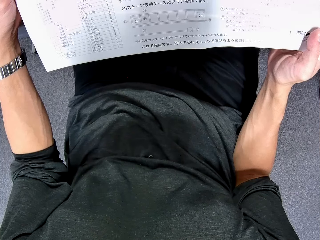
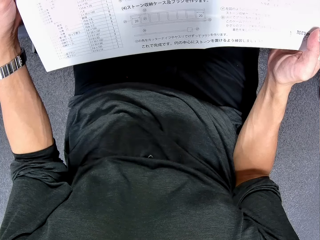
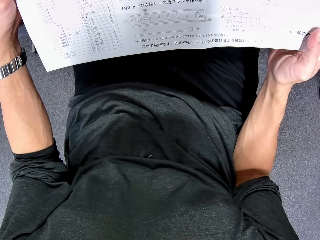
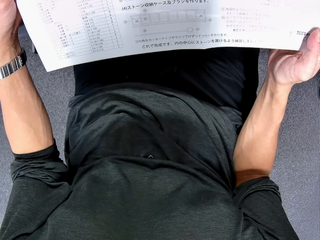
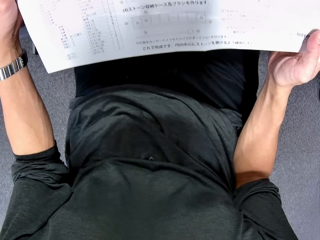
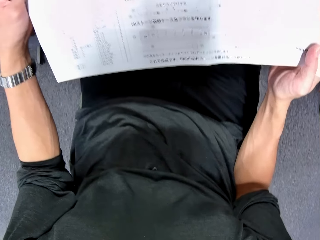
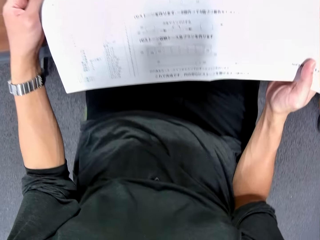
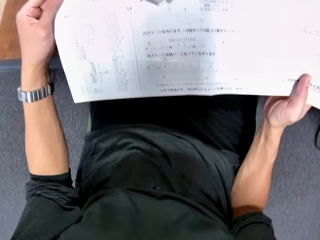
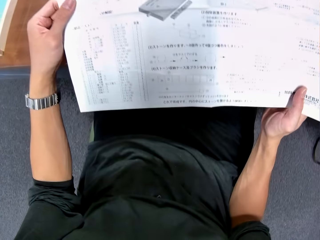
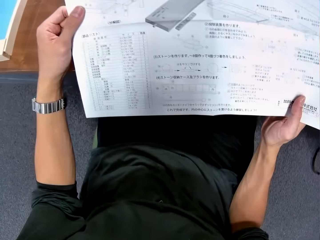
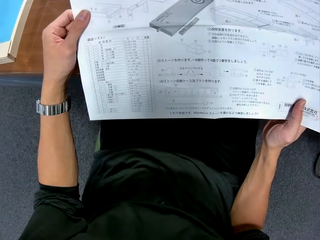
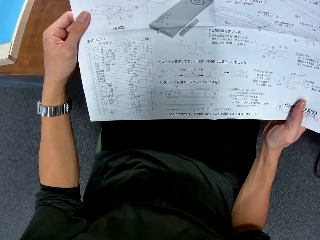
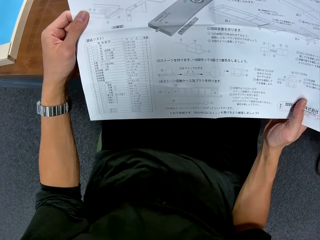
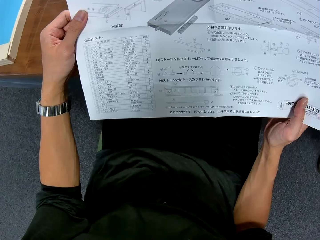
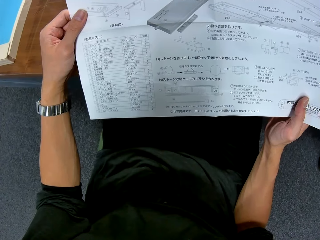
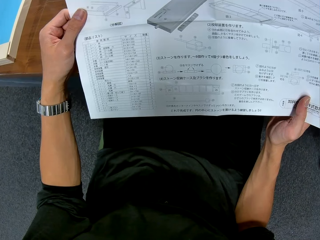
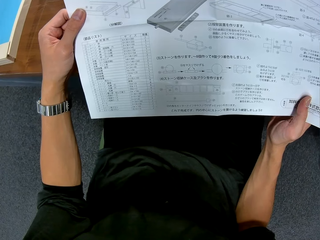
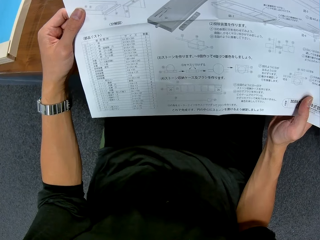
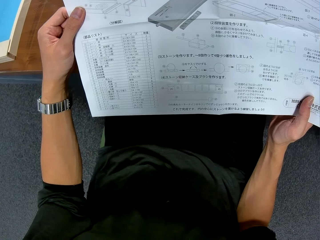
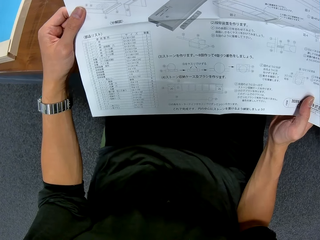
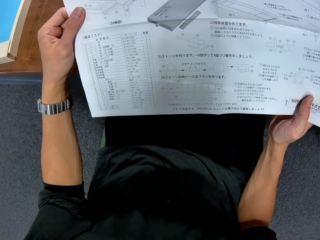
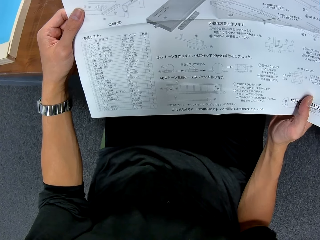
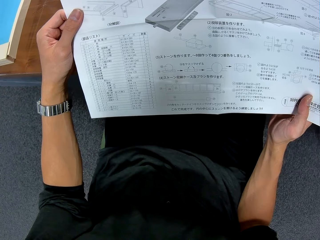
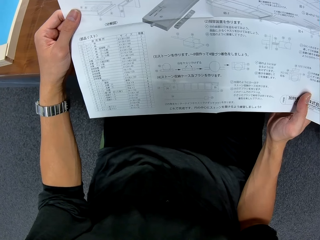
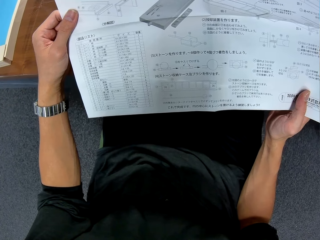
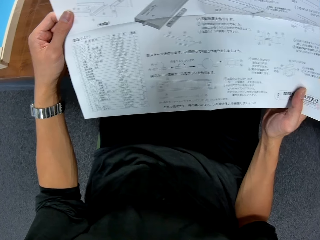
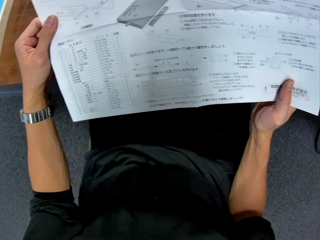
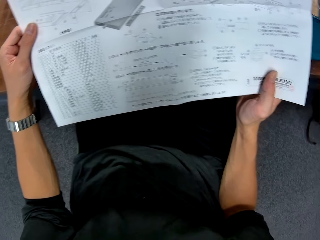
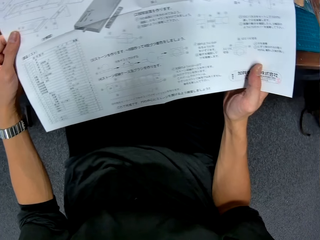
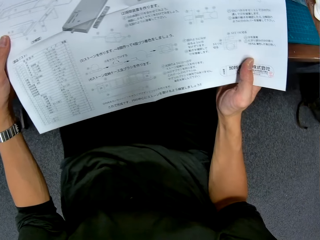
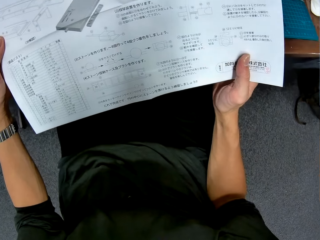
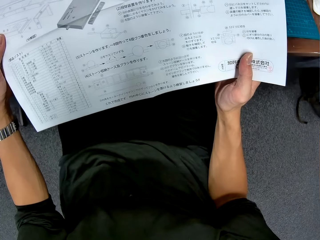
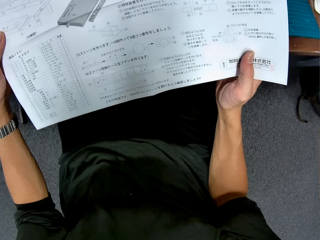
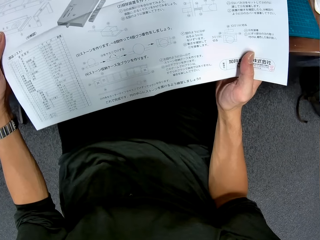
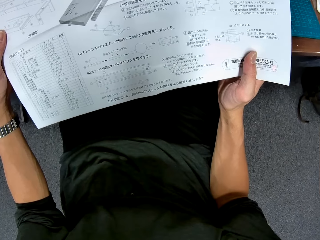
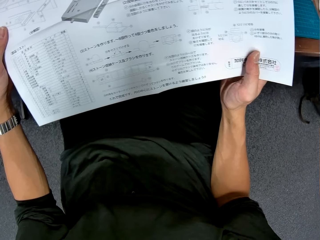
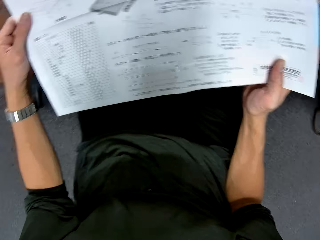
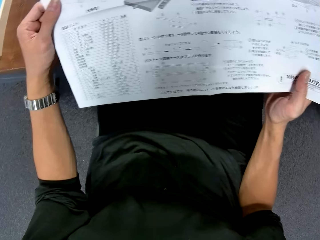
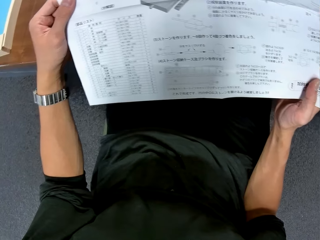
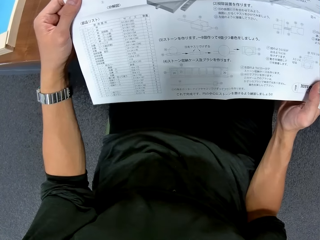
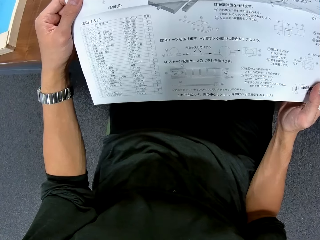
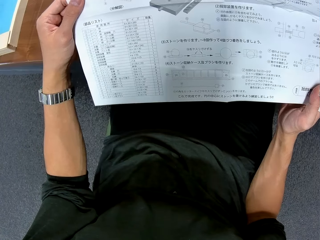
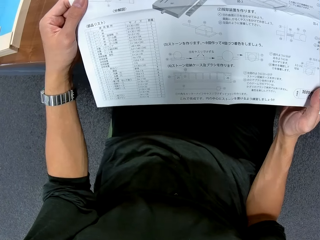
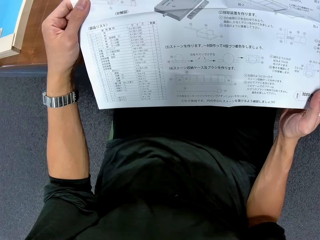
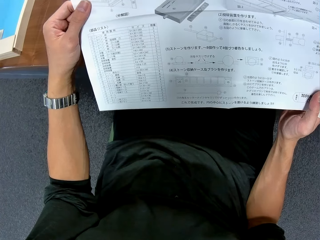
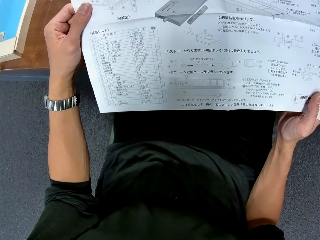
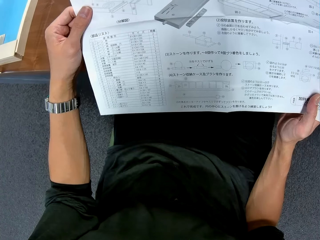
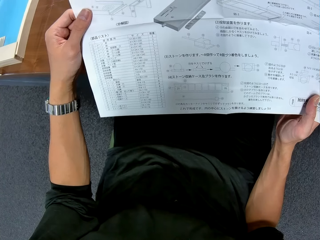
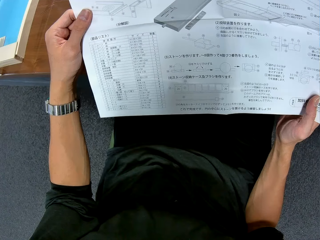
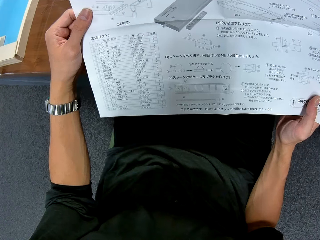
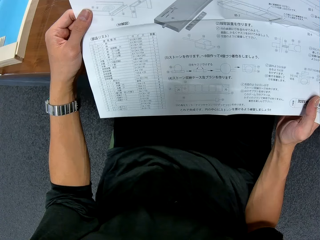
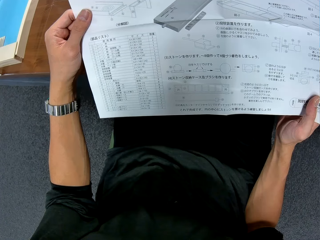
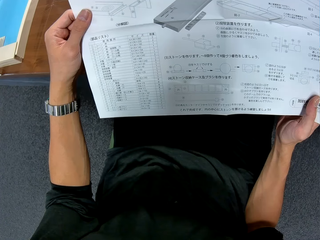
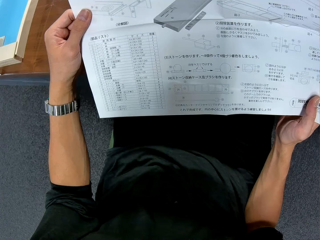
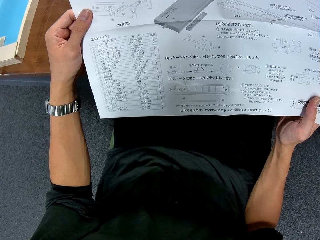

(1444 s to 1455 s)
The camera wearer looks upwards. They look at the instruction paper. They turn around. They look at the instruction paper.

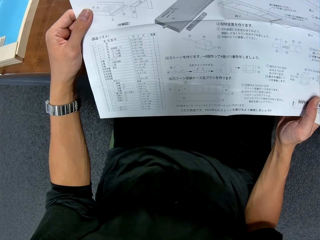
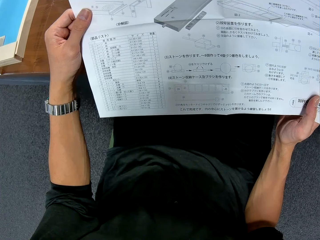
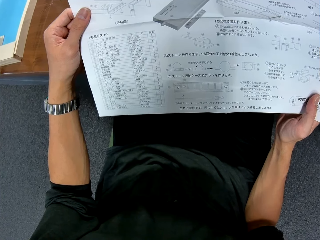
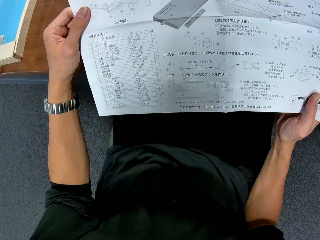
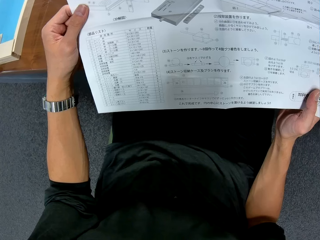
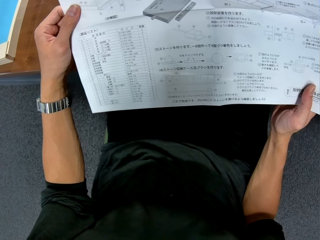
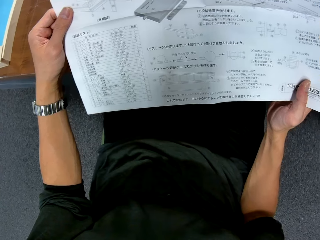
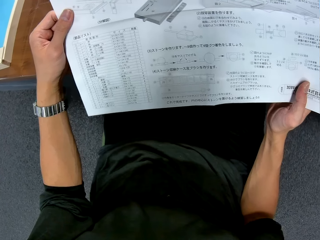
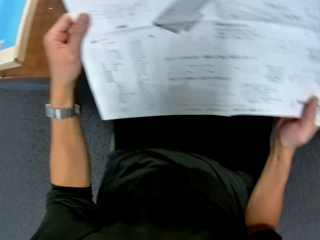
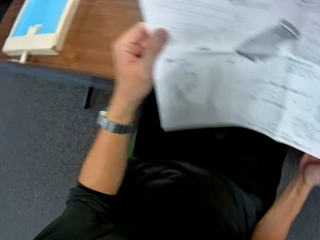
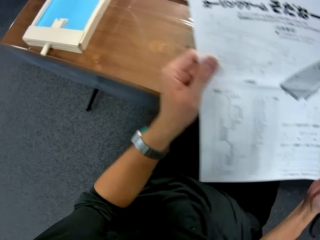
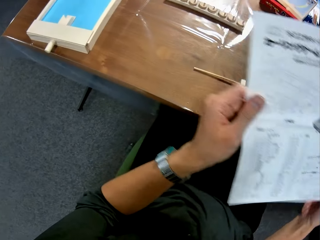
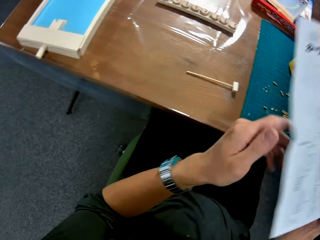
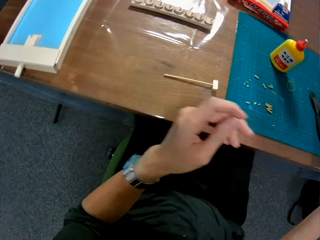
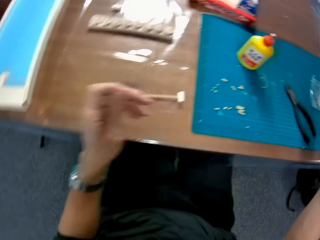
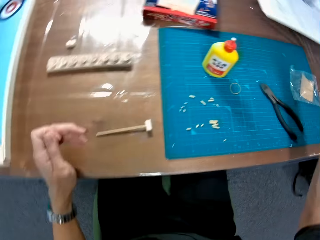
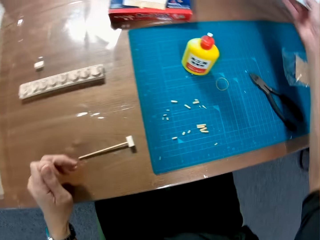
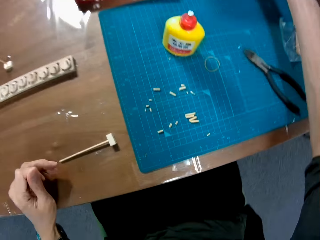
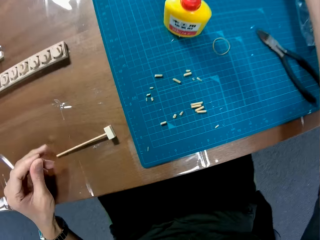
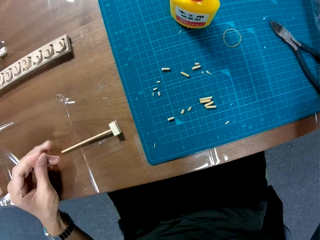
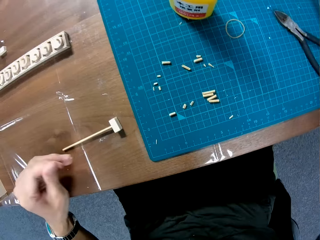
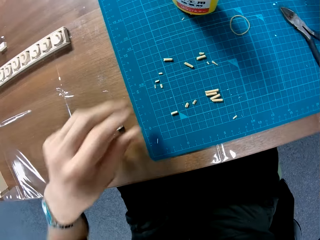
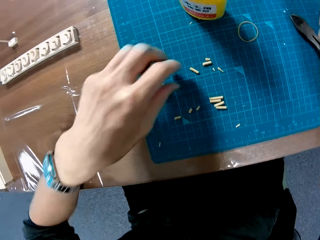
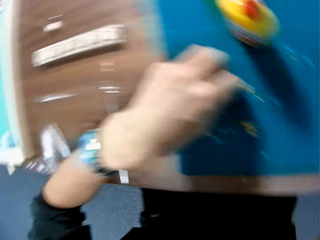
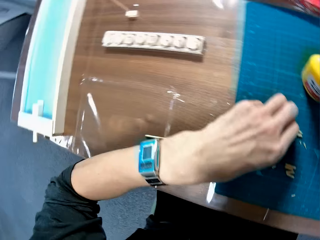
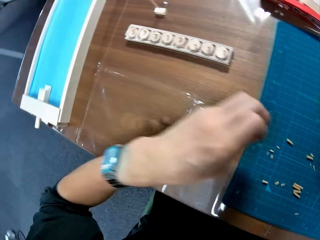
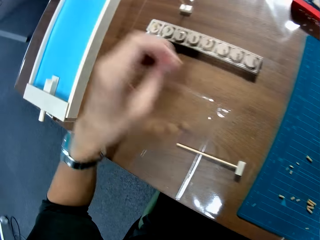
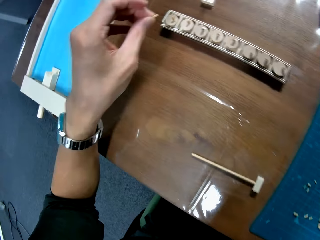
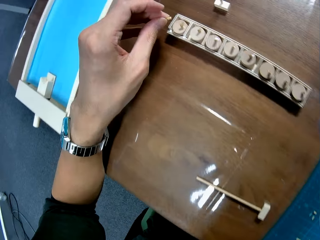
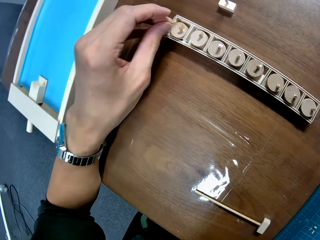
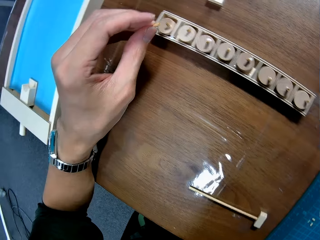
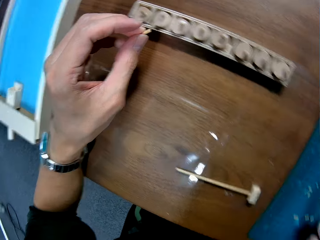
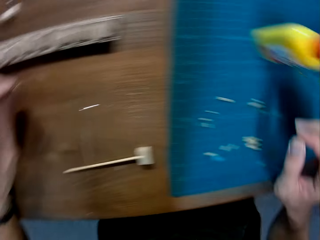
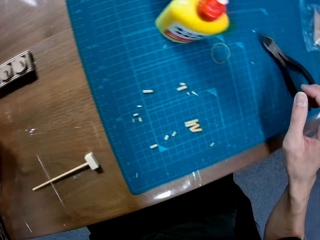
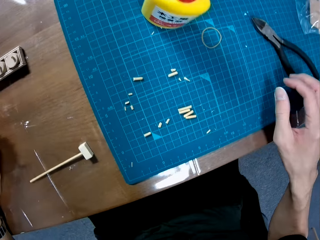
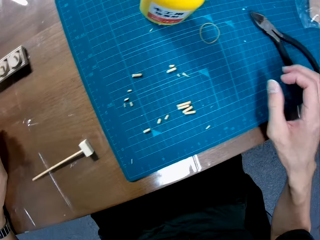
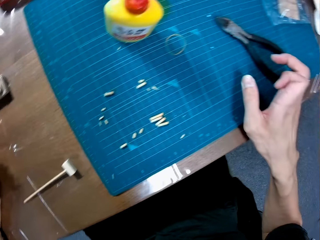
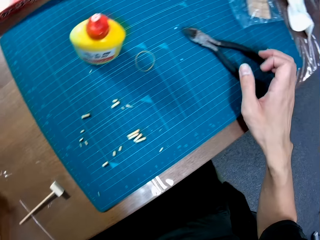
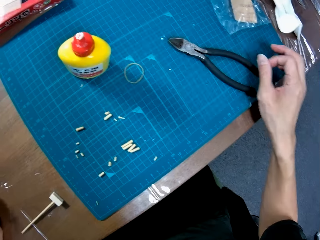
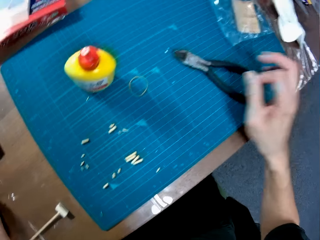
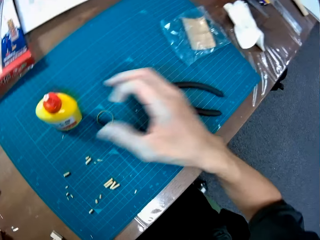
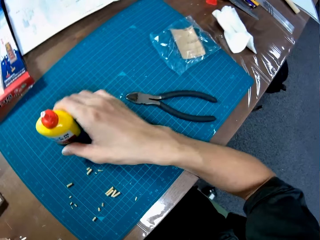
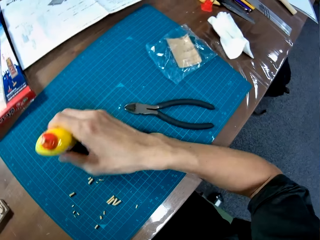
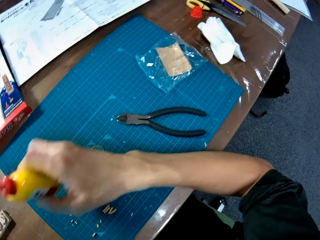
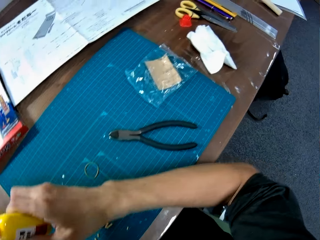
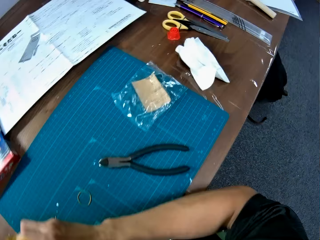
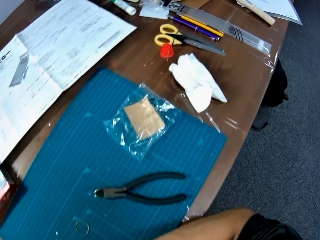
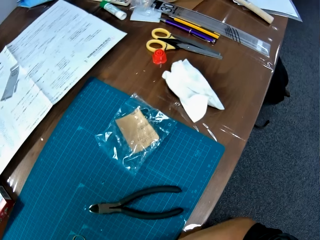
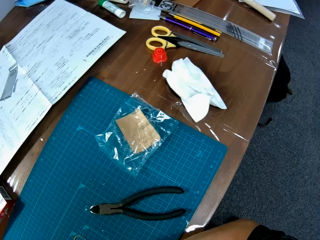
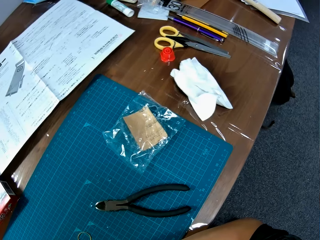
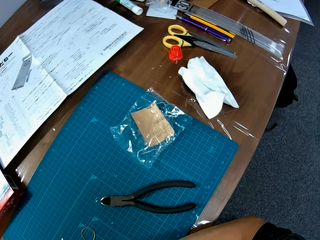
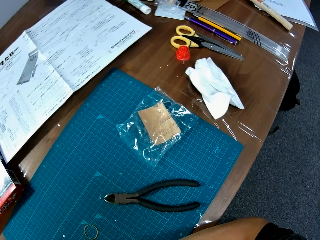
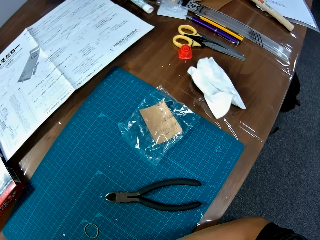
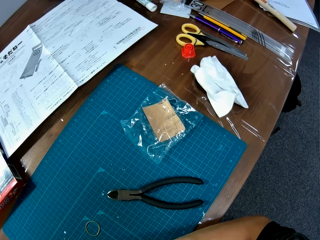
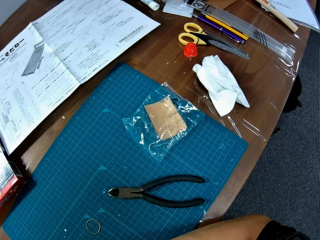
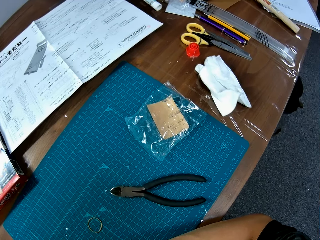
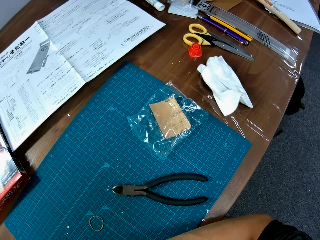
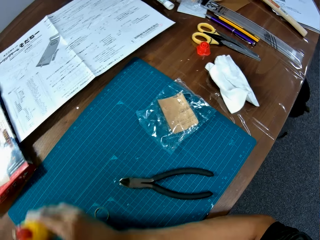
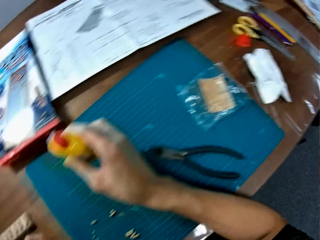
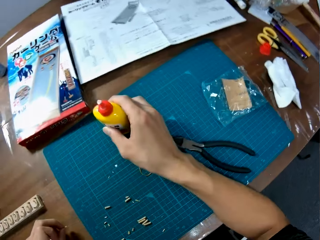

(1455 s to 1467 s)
The camera wearer turns around. They put the instruction paper on the table. They turn around. They pick up a piece of wood from the table. They move the piece of wood over the pucks storage shelf. They turn around. They move the hand over the table. They pick up a glue container from the table. They turn around. They look around the table.
